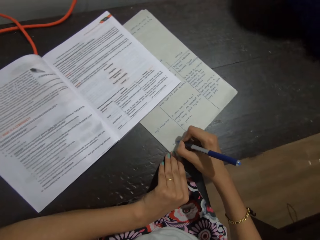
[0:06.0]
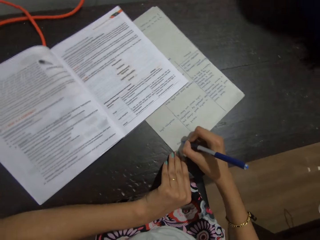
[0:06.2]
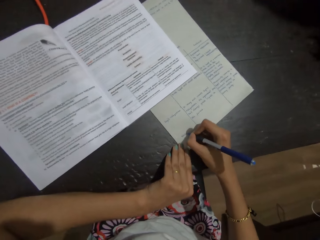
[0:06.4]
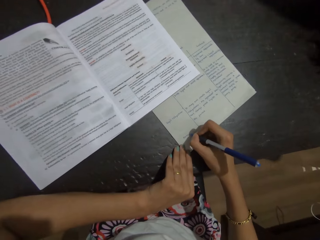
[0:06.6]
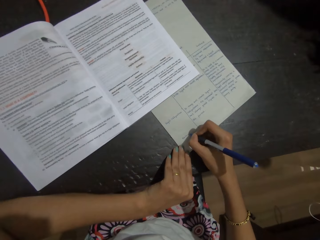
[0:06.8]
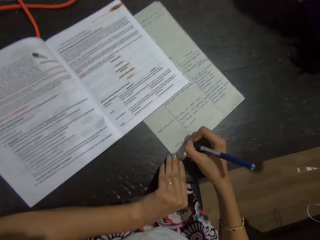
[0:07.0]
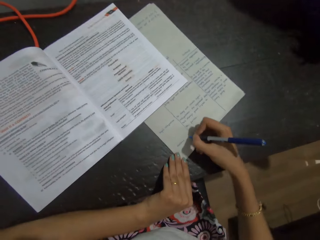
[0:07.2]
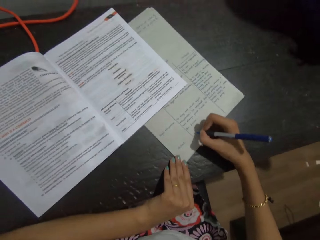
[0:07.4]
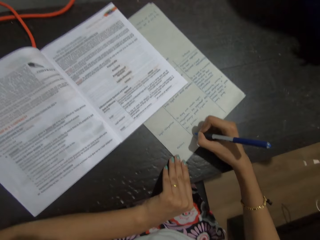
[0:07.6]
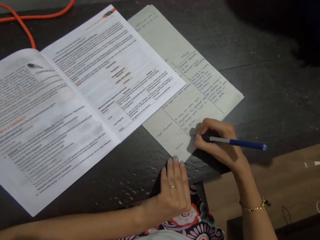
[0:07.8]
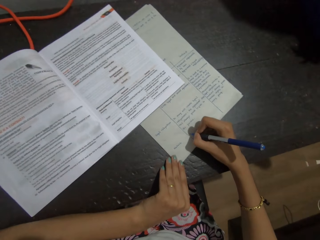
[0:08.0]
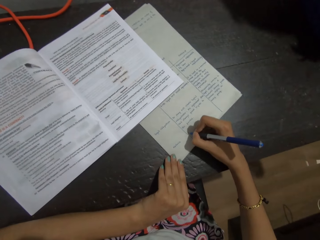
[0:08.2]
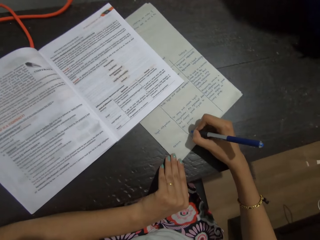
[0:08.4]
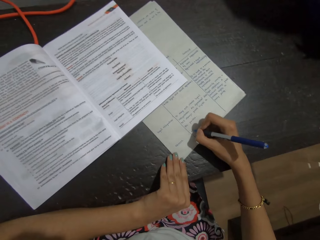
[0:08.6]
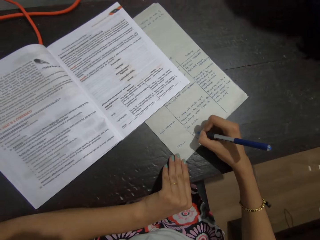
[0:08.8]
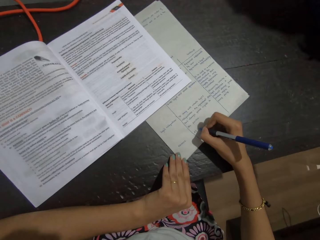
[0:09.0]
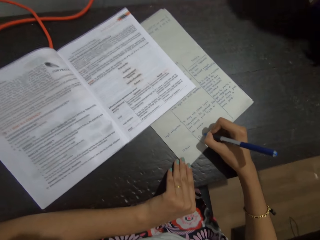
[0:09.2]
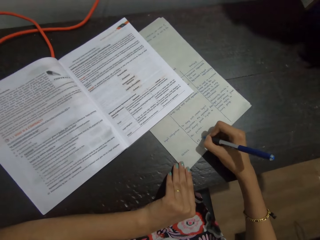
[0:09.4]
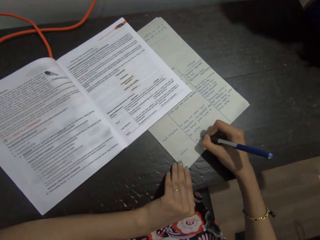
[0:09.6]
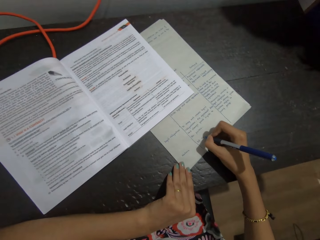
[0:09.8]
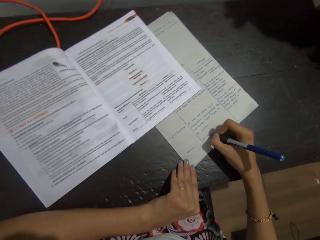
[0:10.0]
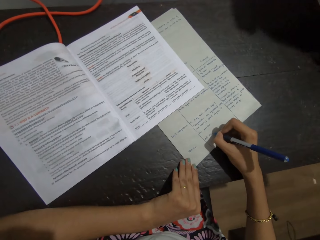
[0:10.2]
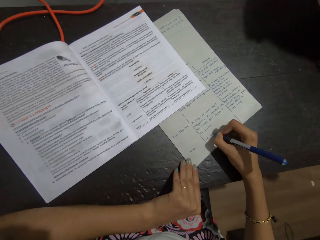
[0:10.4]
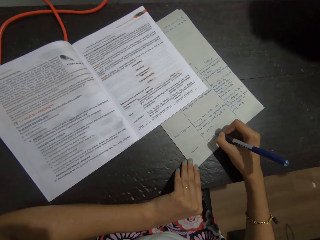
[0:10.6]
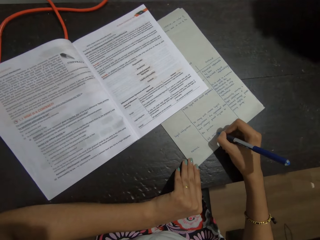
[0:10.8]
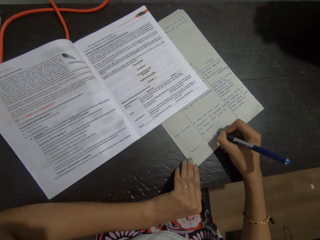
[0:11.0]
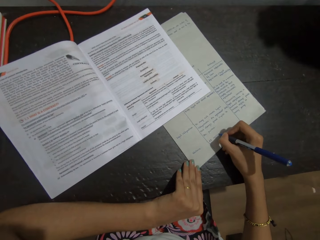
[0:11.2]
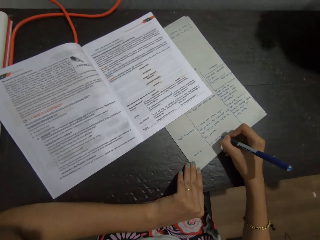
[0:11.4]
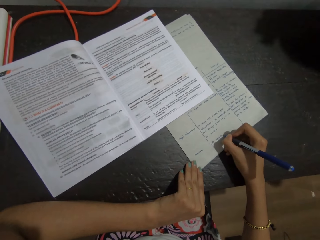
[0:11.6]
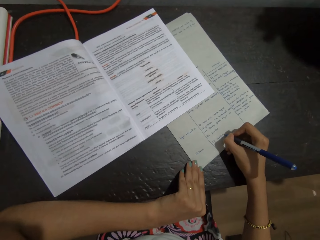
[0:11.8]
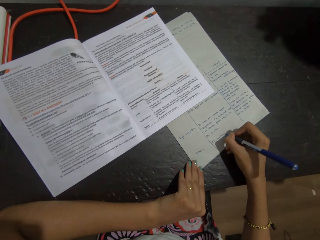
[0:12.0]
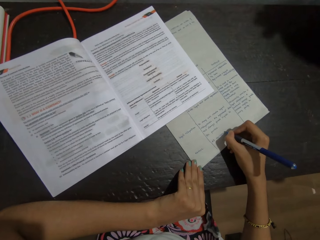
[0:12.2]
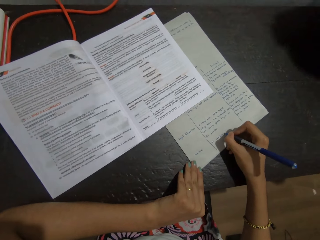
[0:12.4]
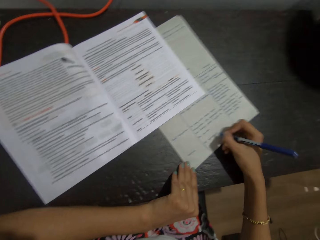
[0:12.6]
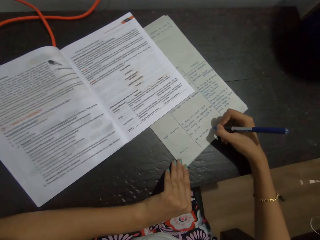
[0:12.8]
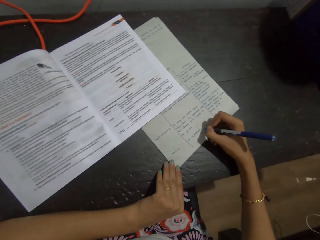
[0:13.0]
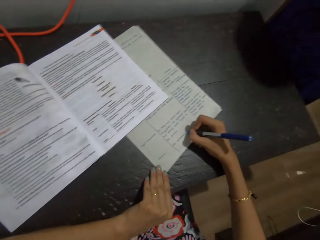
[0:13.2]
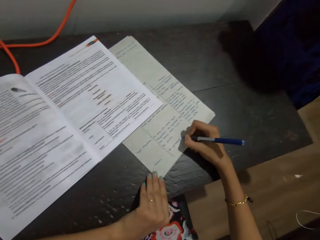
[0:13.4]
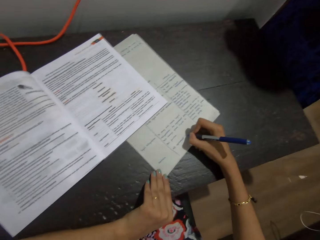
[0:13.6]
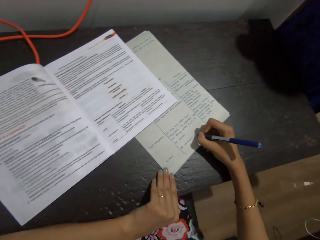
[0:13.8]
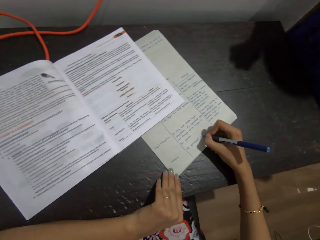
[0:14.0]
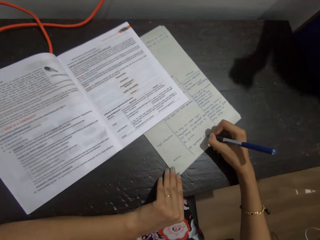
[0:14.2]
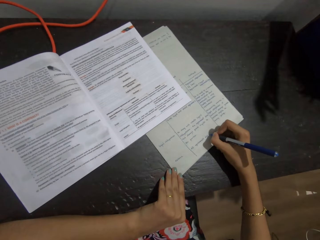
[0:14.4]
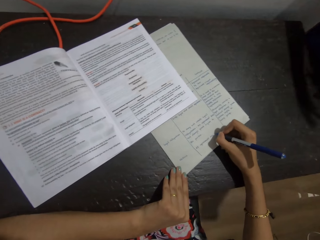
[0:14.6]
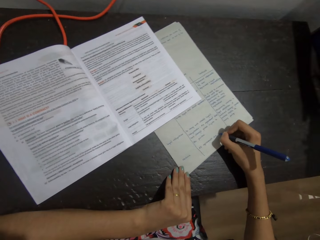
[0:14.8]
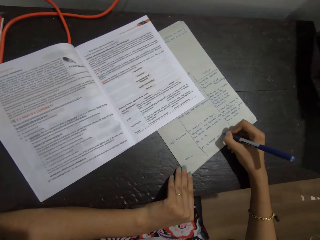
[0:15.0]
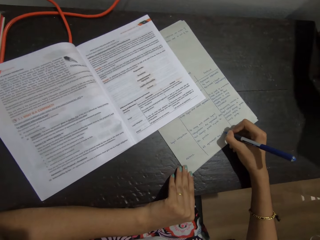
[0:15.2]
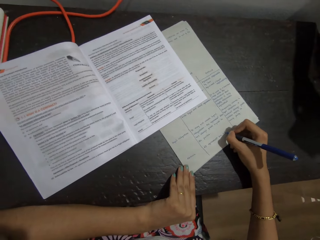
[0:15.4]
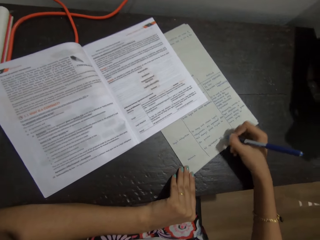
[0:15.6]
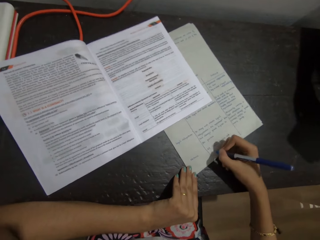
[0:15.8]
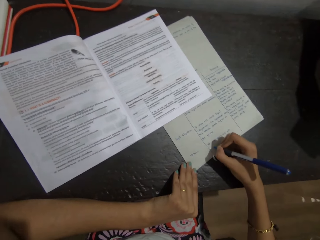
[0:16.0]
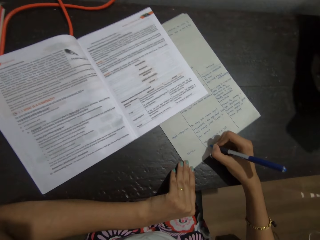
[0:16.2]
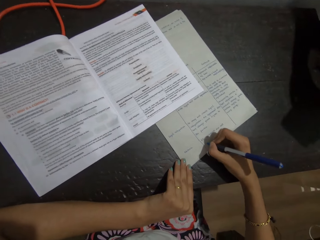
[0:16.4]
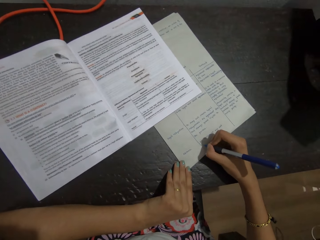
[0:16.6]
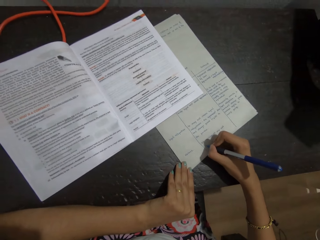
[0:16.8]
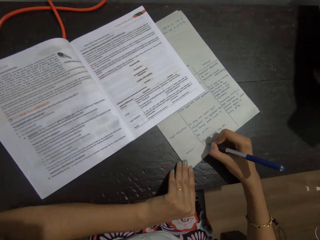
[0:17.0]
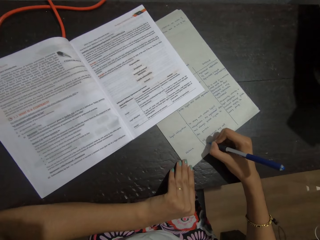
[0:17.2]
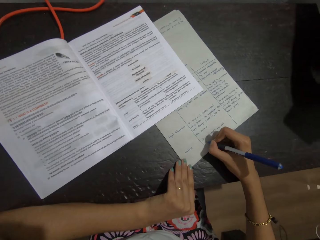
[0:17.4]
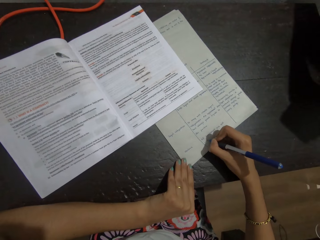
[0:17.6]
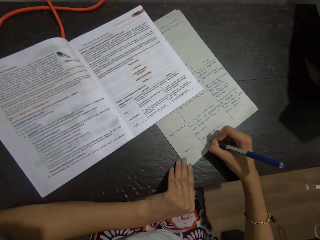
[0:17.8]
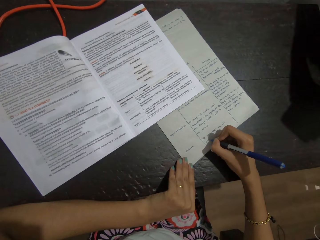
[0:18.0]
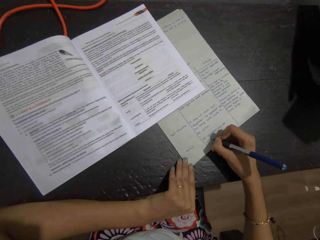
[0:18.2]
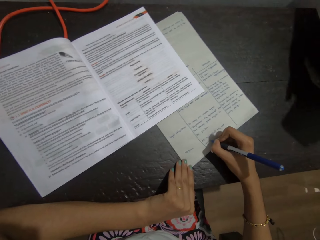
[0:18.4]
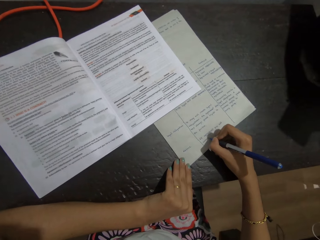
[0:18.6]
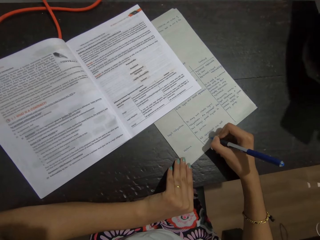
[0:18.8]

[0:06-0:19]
The camera wearer writes on a paper with a pen. Someone talks to the camera wearer.

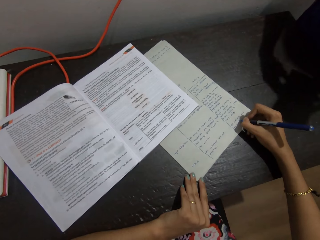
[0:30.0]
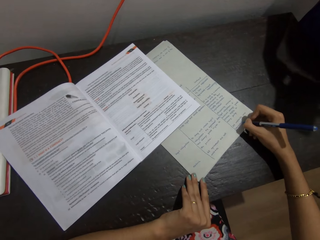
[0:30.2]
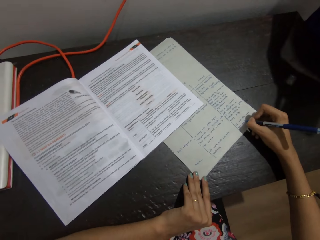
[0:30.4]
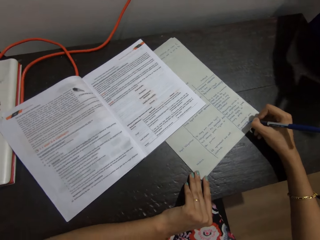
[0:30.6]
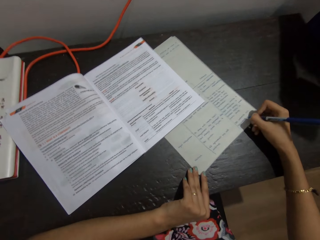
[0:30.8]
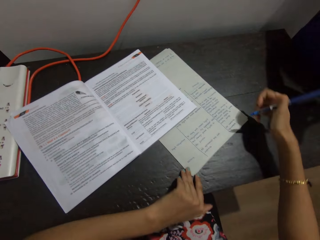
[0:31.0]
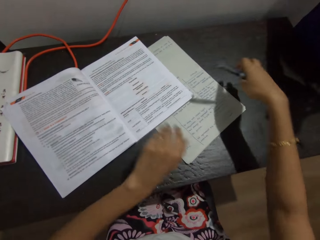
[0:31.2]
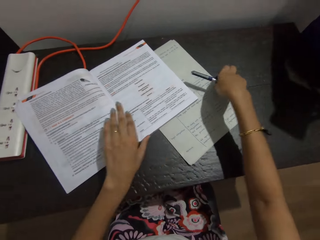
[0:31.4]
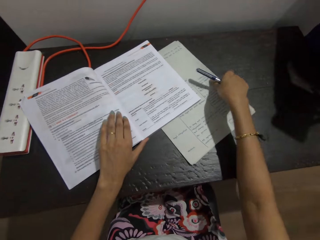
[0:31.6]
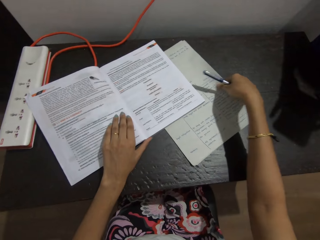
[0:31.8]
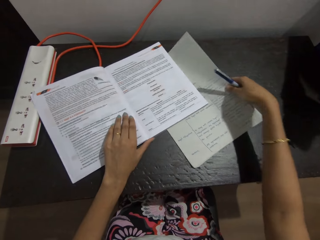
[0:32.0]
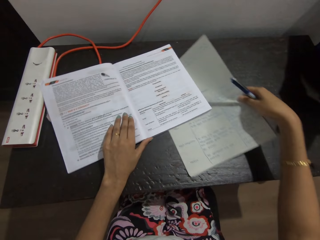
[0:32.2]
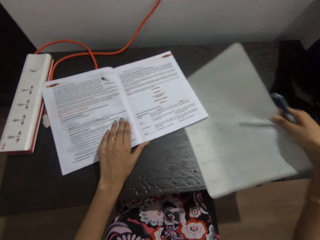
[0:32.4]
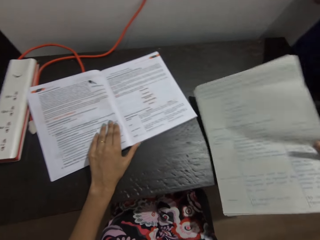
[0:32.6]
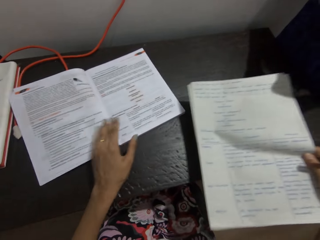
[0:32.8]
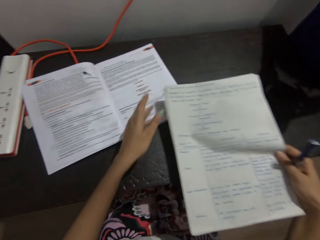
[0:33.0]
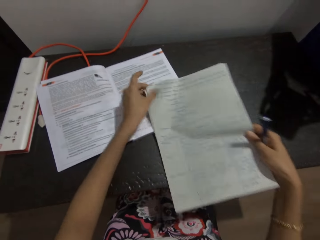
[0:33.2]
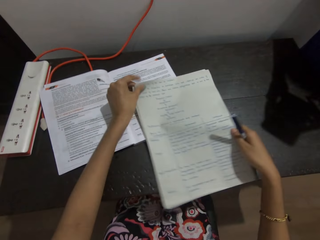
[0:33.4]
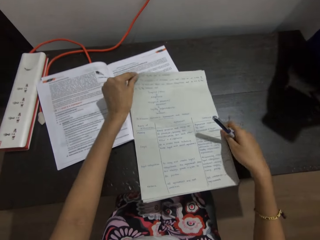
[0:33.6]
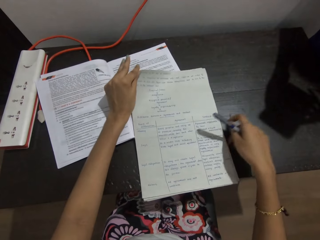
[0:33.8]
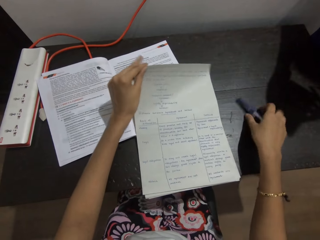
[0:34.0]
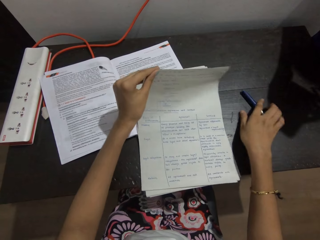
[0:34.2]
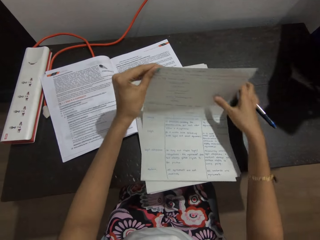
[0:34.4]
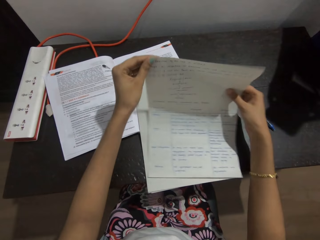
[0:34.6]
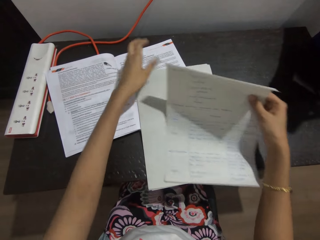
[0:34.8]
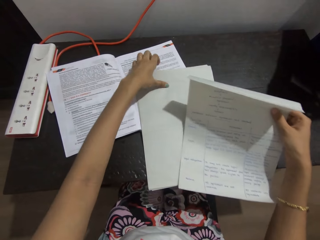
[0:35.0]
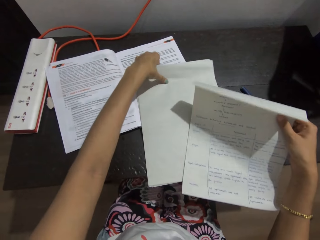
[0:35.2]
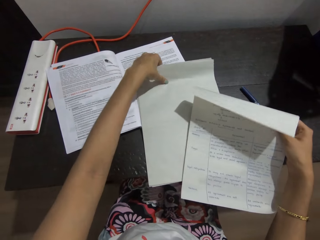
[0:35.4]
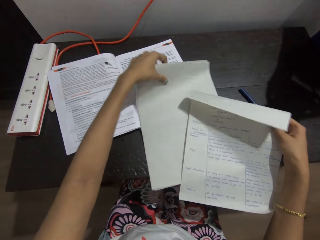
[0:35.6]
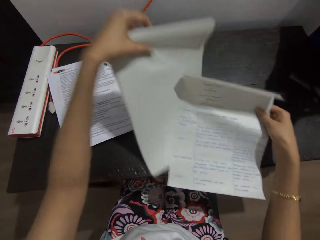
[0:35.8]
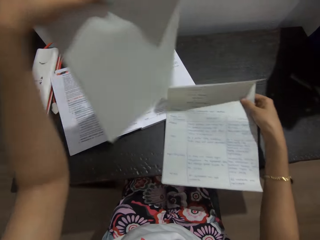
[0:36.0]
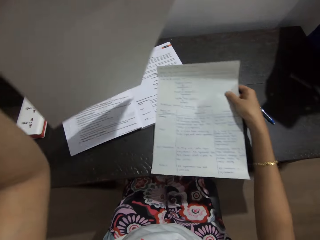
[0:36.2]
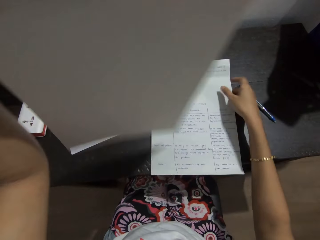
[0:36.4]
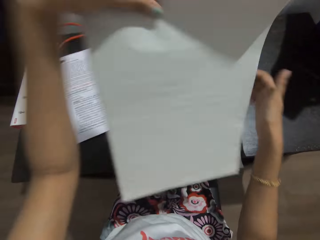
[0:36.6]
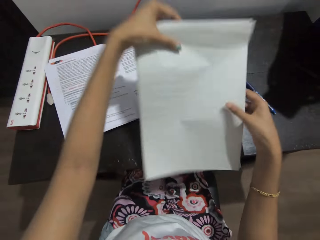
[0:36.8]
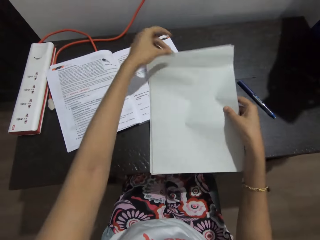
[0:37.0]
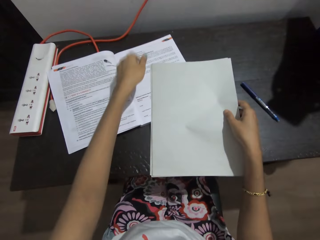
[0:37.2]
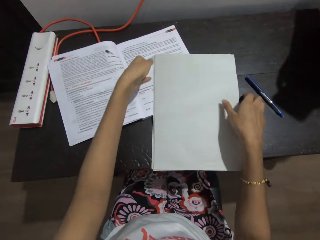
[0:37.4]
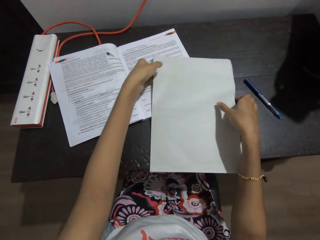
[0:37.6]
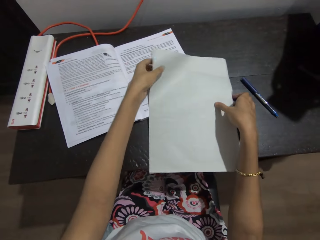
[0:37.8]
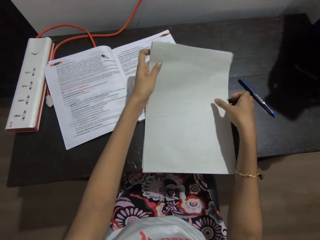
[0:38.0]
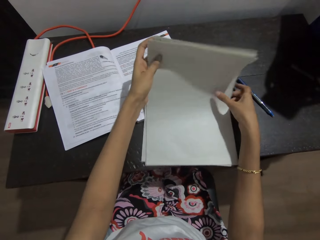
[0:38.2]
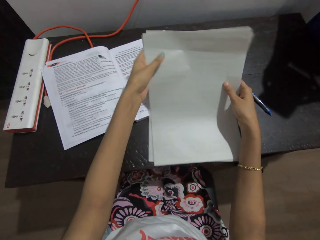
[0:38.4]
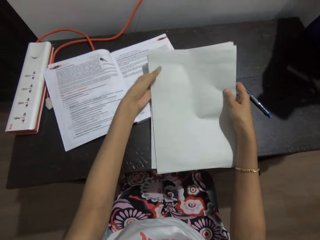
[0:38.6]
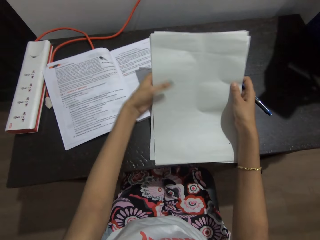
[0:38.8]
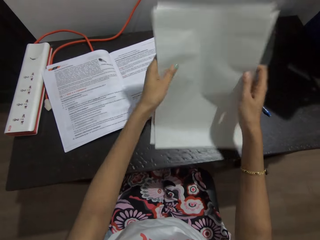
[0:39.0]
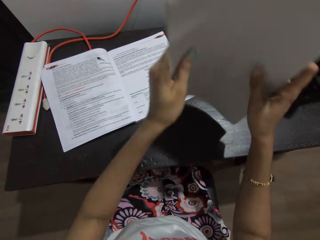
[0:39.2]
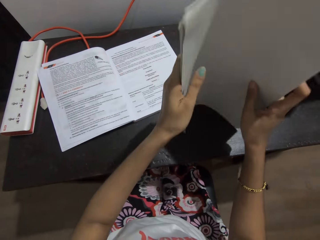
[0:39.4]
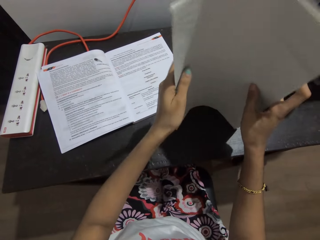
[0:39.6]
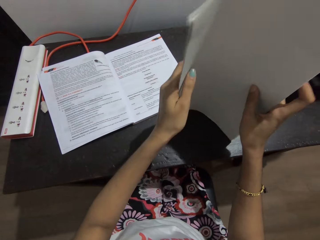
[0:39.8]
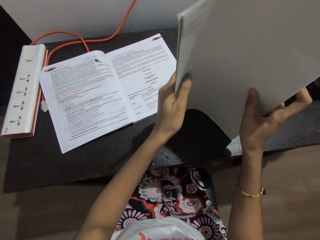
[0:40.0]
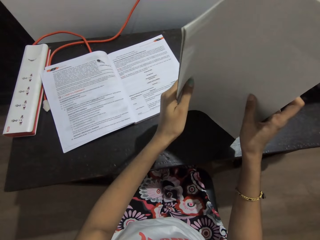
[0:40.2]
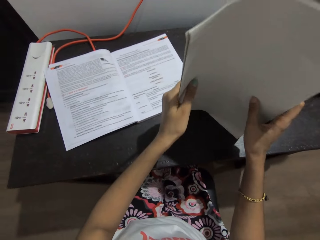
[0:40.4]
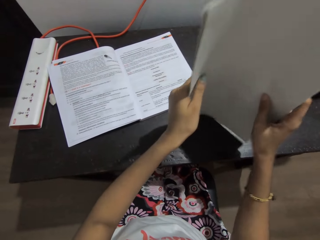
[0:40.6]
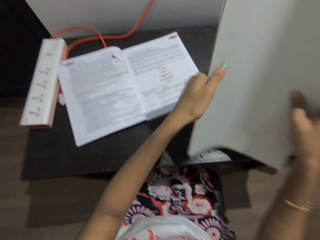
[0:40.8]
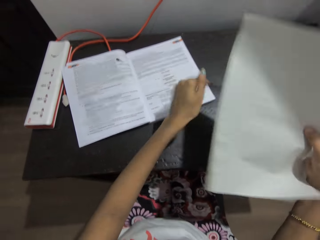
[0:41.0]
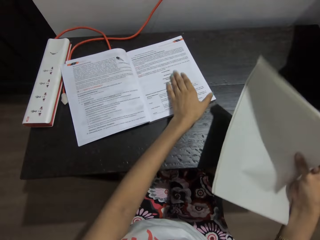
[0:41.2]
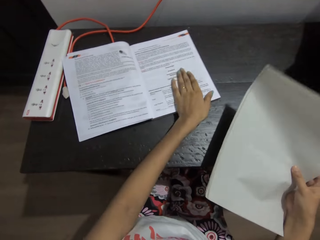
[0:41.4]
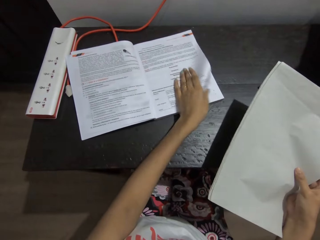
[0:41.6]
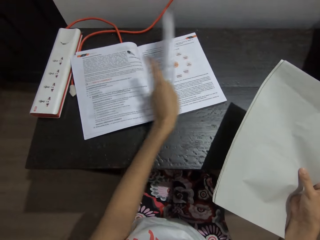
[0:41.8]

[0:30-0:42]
The camera wearer removes the paper behind the book. They change the papers. They place the pen on the table. They pick up the papers. They place the papers on top of other paper. They attach the paper together.
